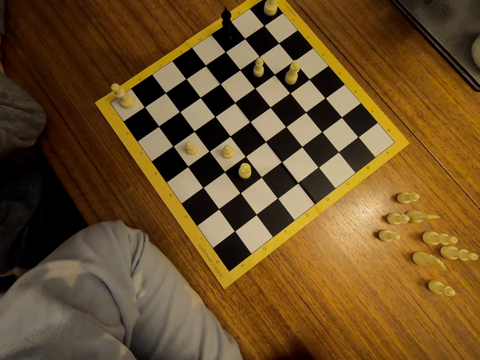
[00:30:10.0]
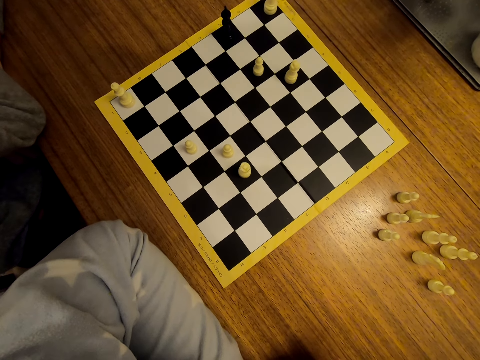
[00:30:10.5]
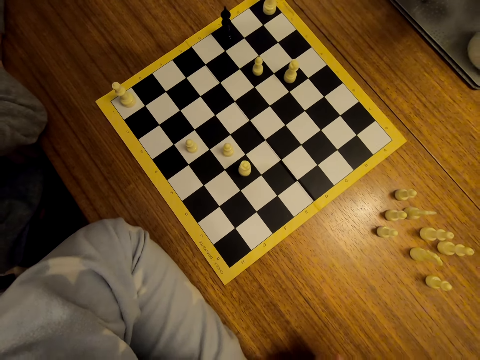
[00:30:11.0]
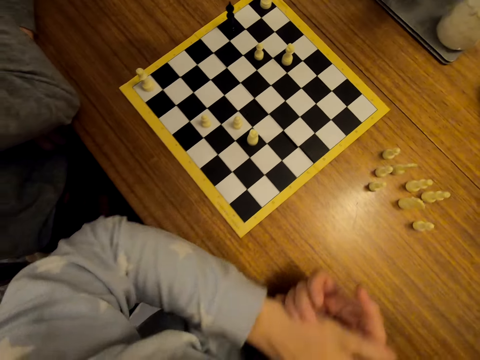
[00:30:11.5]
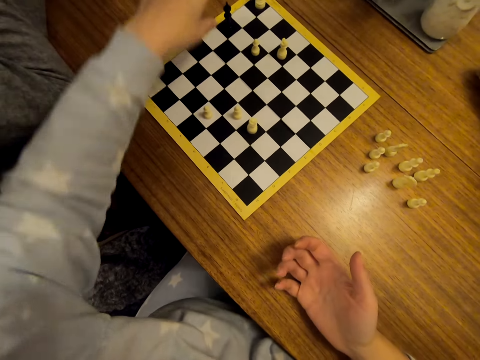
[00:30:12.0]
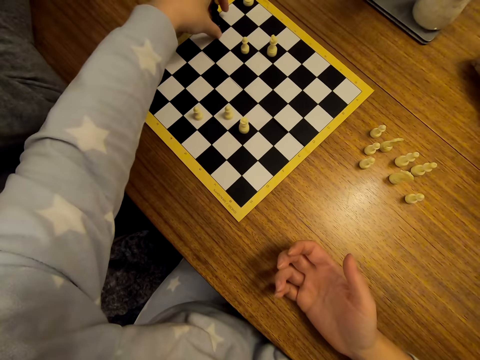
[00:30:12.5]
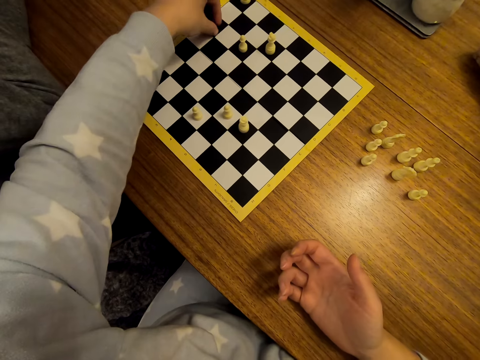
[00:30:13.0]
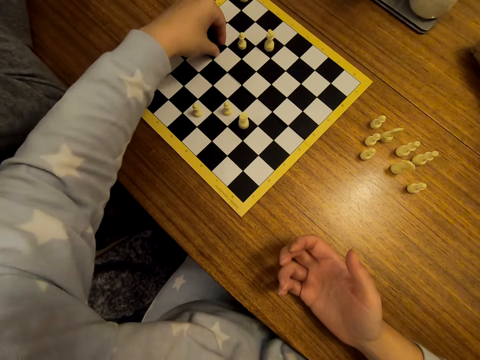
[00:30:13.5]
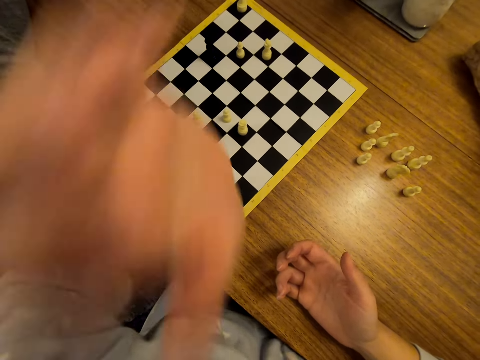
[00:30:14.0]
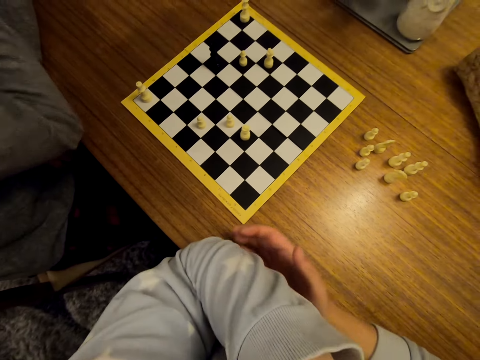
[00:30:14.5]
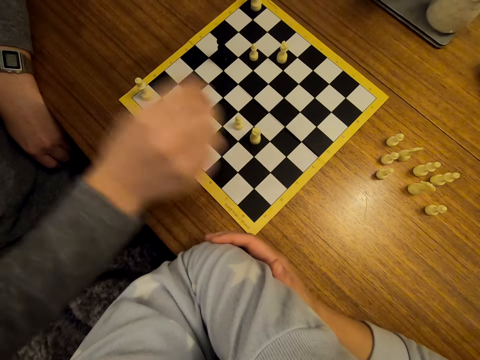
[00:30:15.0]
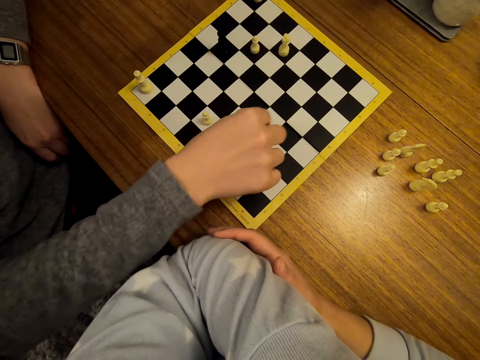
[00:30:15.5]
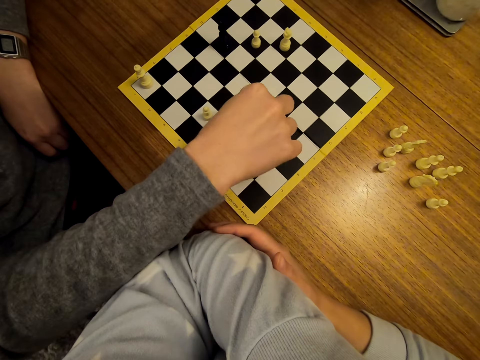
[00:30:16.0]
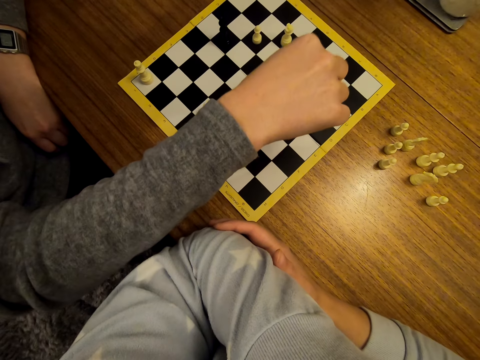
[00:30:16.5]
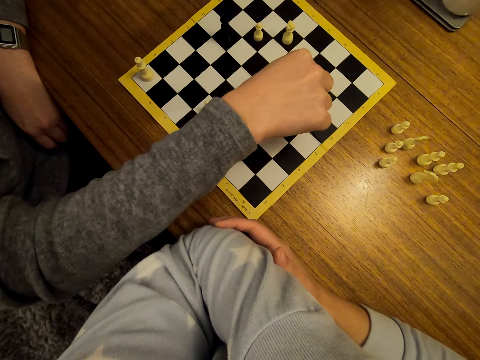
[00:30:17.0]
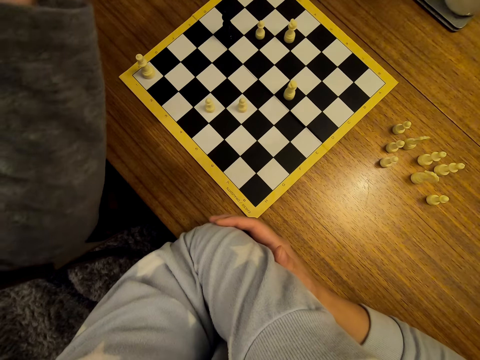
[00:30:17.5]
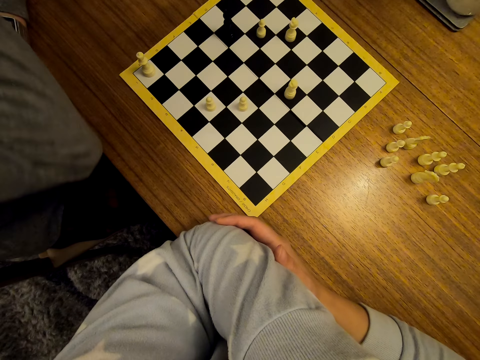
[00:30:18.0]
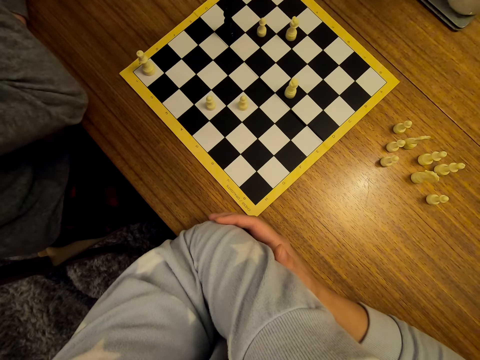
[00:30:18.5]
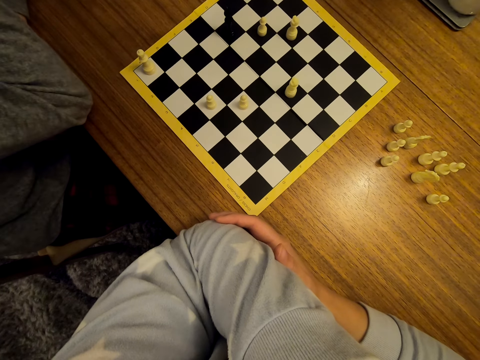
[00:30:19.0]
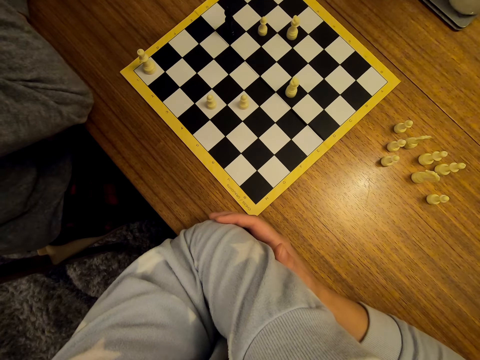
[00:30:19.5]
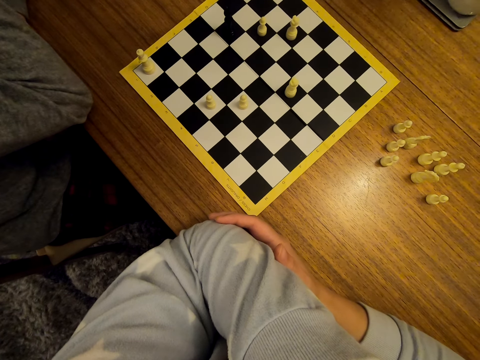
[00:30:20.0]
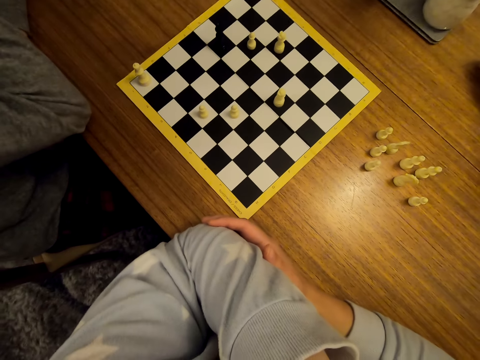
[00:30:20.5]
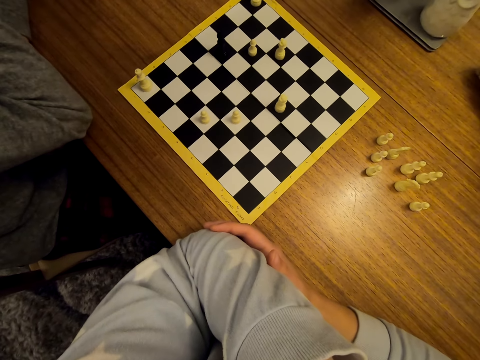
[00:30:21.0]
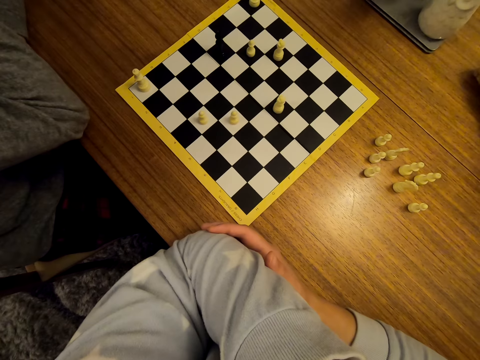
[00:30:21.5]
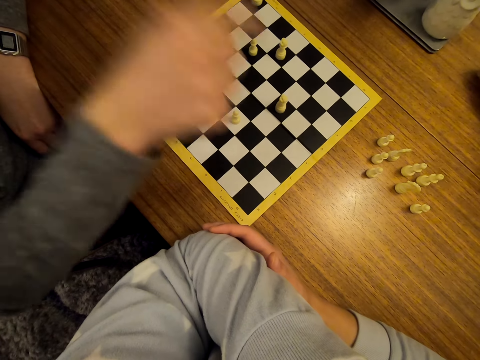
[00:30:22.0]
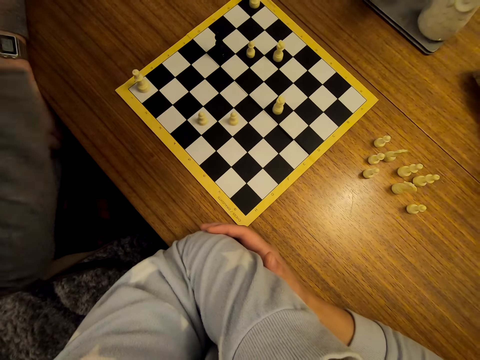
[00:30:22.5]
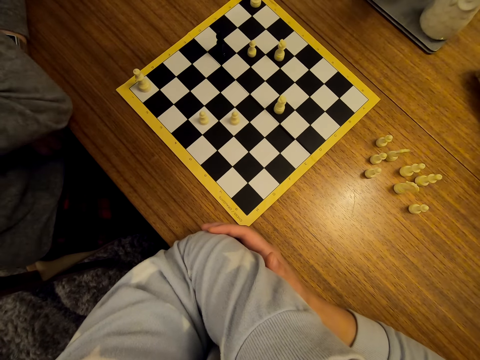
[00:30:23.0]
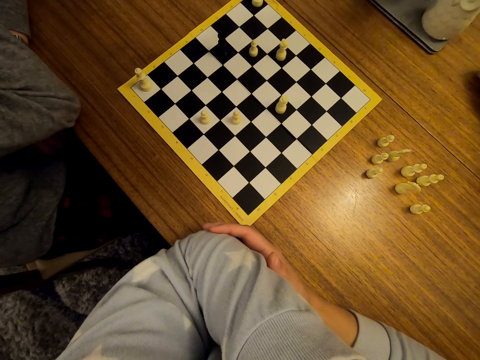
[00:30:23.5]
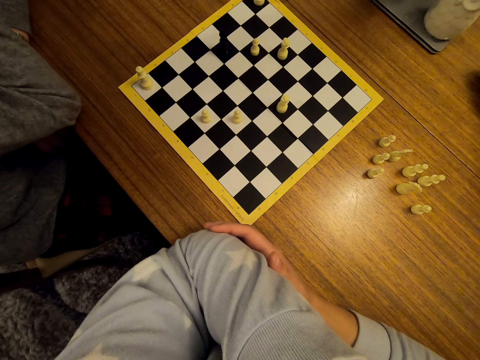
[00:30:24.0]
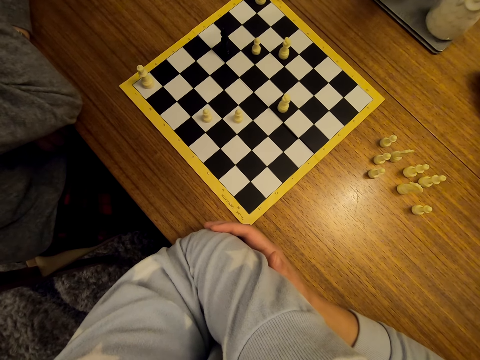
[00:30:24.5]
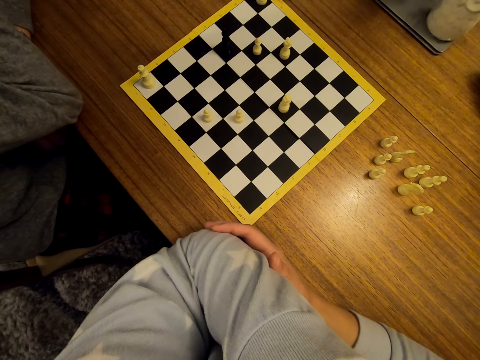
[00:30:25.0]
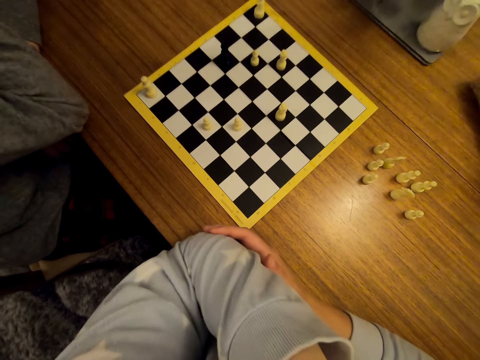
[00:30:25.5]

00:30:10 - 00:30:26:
The camera wearer shifts a chess piece on the board. They stare at the chess. A man shifts a piece on the chessboard. The man stares at the chess. The camera wearer converses with the man. The man points on the chessboard and stares at the chessboard.

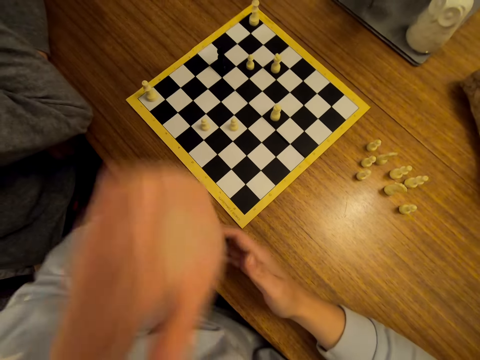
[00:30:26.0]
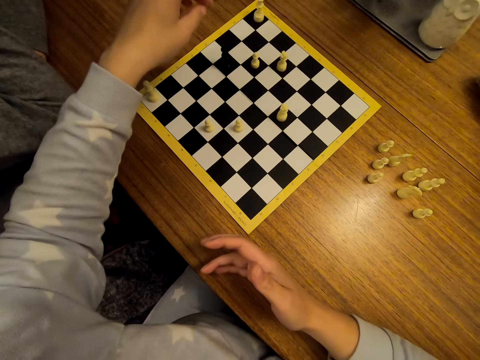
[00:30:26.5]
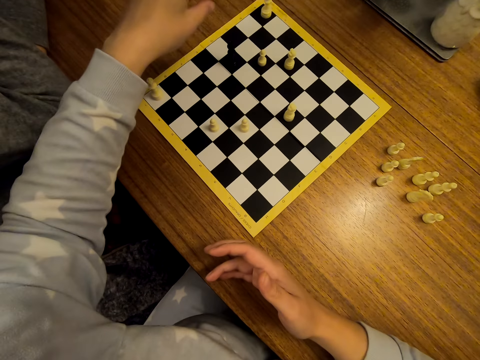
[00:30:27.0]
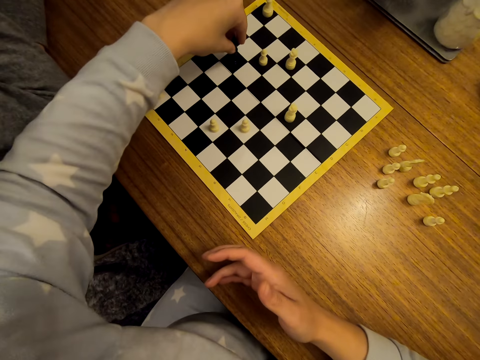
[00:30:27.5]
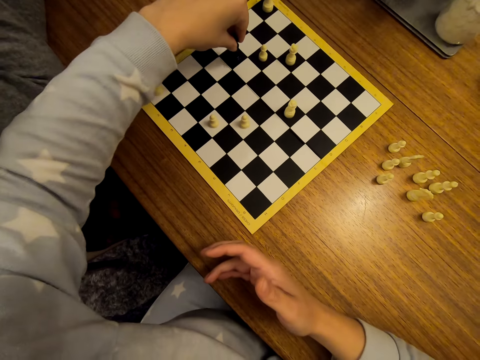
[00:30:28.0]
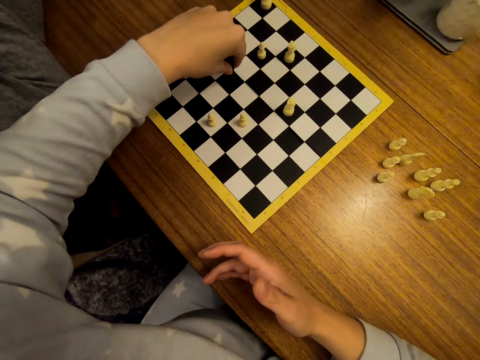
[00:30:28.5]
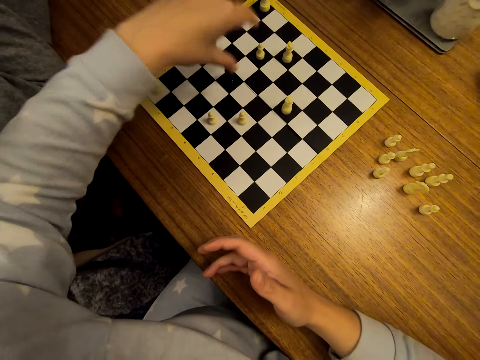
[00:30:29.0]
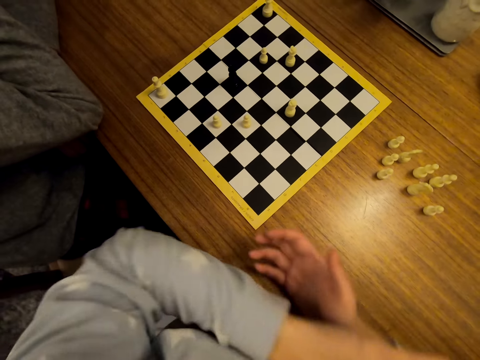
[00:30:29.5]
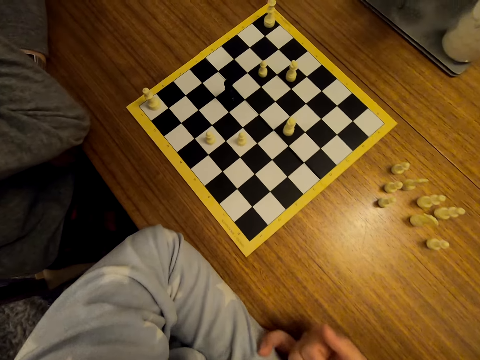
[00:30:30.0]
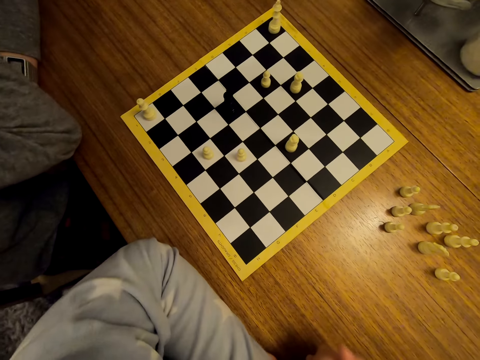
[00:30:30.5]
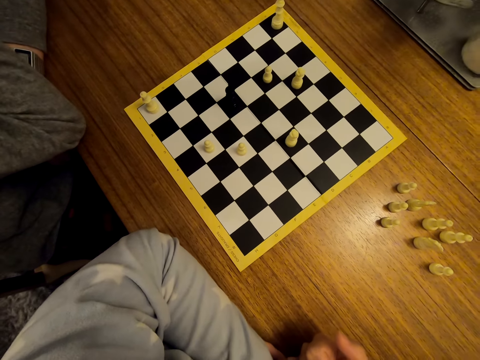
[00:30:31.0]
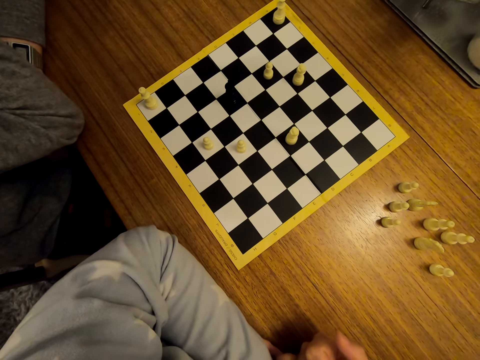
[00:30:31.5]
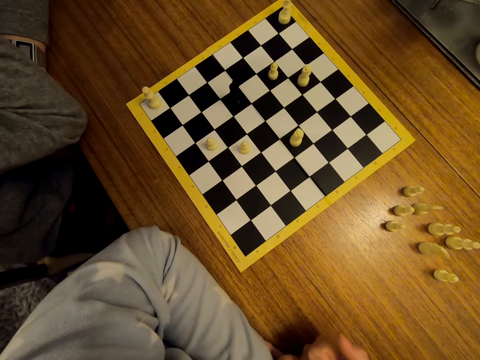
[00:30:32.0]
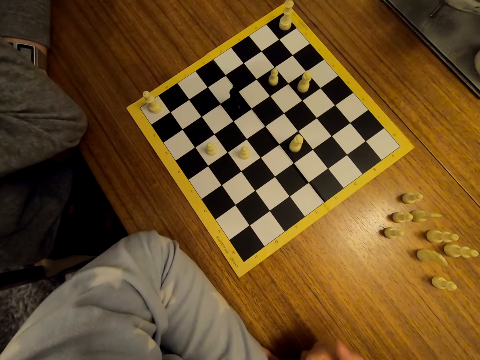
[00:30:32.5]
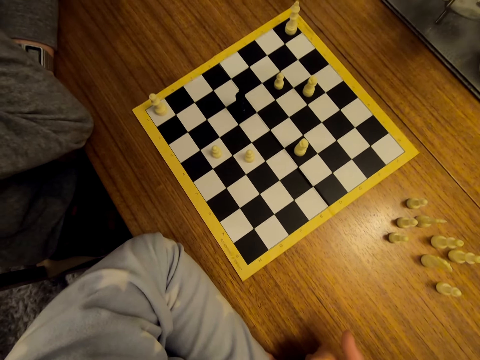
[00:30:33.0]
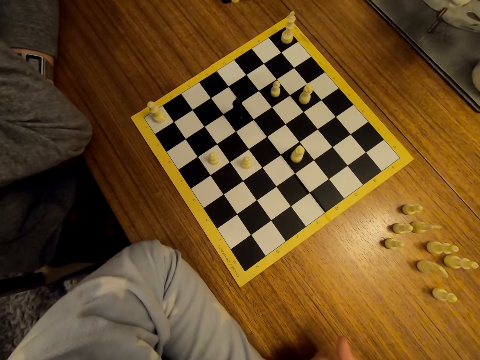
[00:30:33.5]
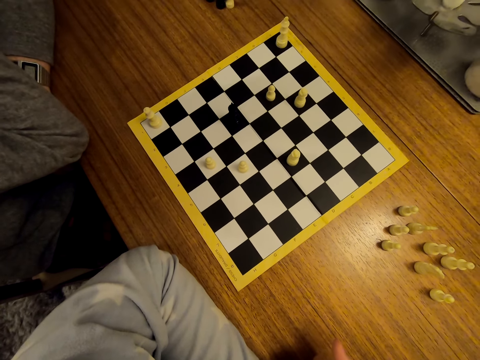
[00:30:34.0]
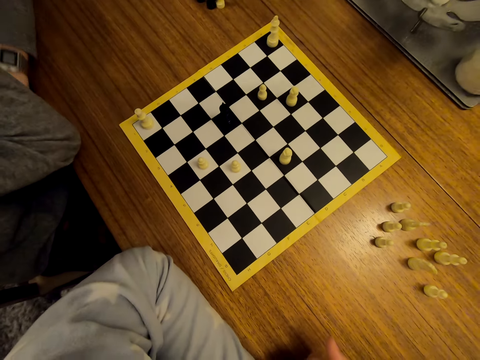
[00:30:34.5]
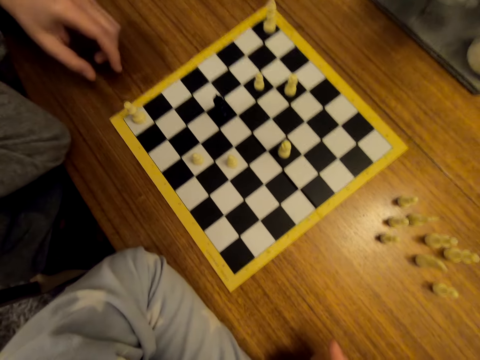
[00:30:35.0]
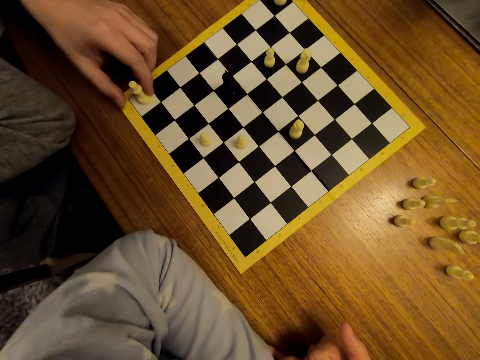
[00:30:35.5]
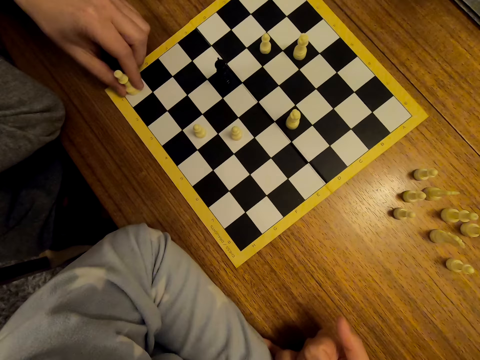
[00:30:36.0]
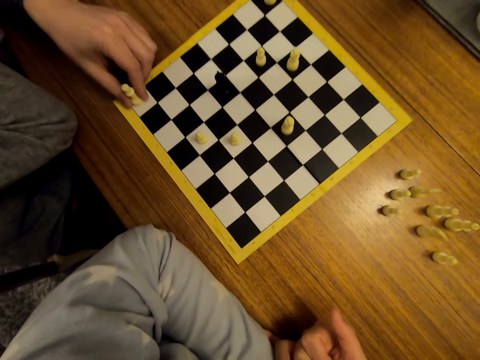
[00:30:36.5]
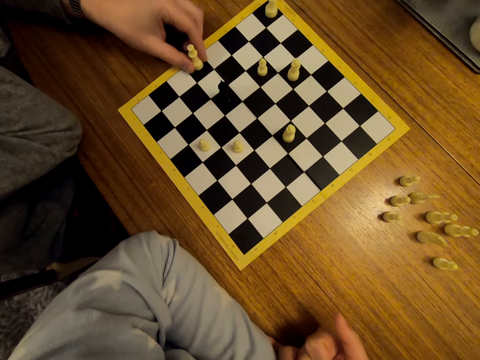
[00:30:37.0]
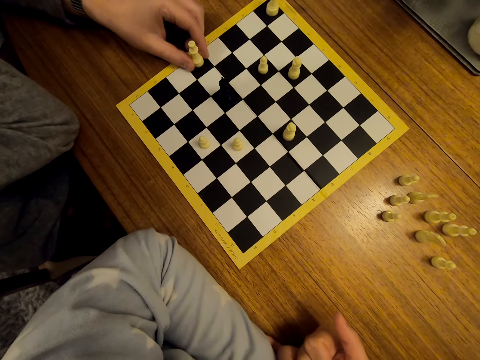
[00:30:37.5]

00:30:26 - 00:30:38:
The camera wearer shifts a chess piece on the chessboard. They stare at the chess. A man shifts a chess piece on the board.
